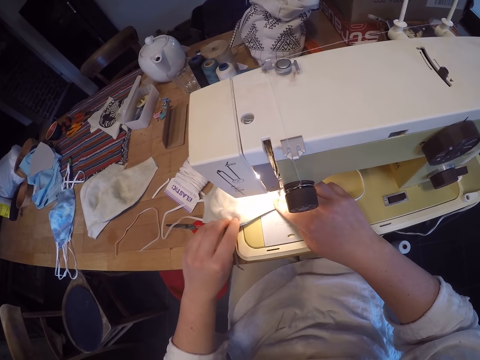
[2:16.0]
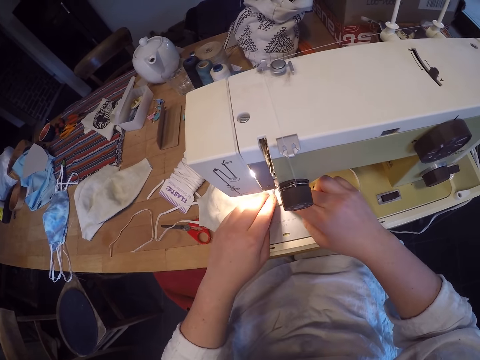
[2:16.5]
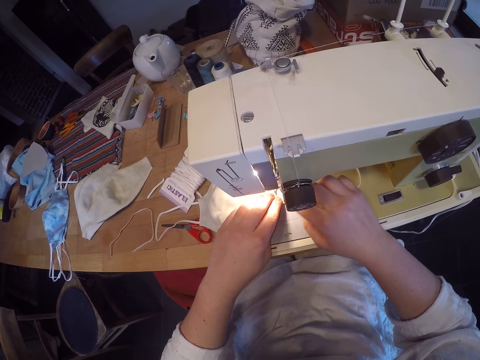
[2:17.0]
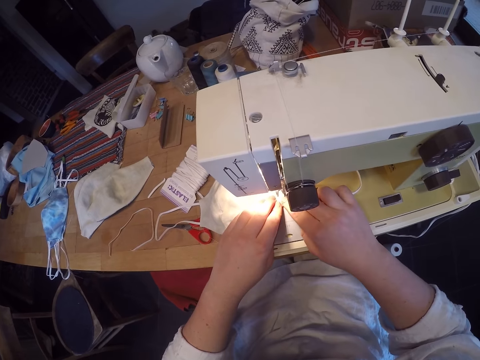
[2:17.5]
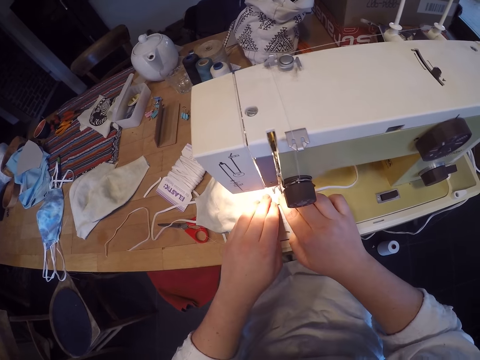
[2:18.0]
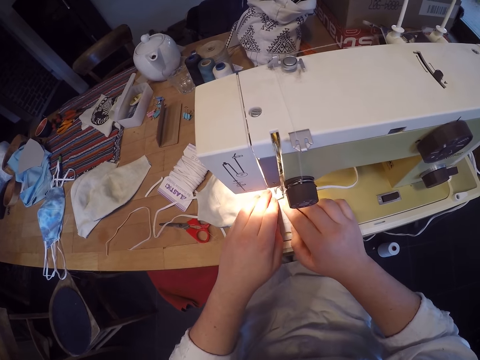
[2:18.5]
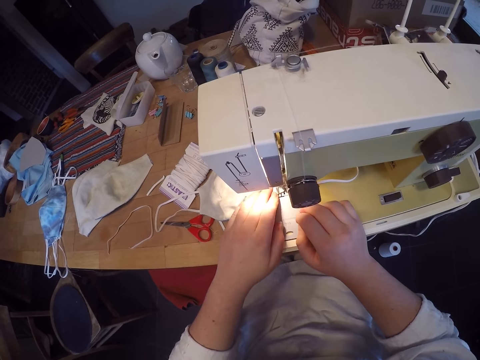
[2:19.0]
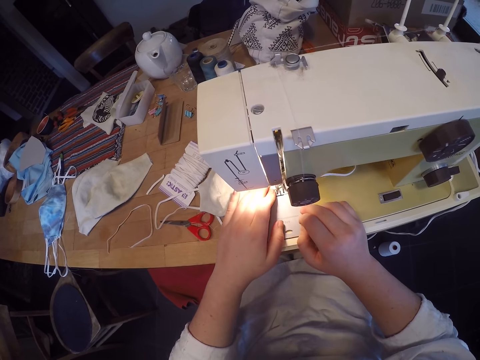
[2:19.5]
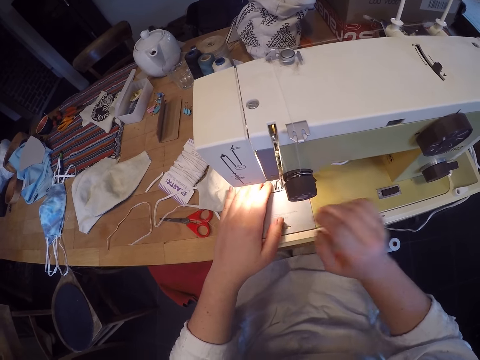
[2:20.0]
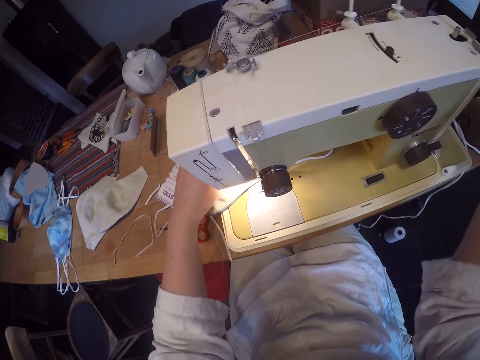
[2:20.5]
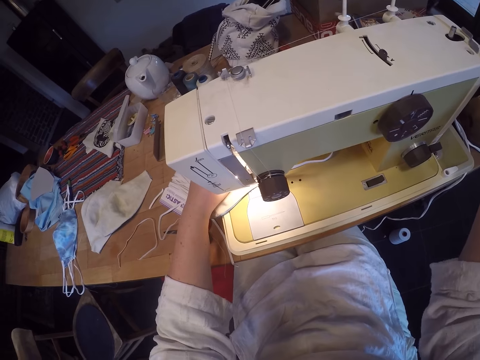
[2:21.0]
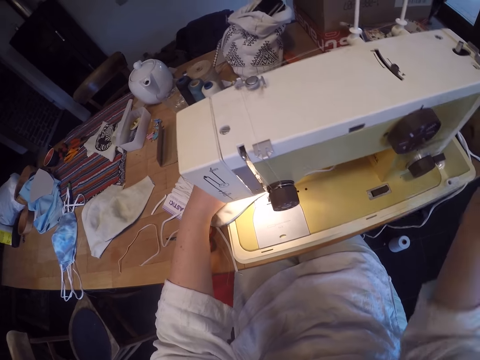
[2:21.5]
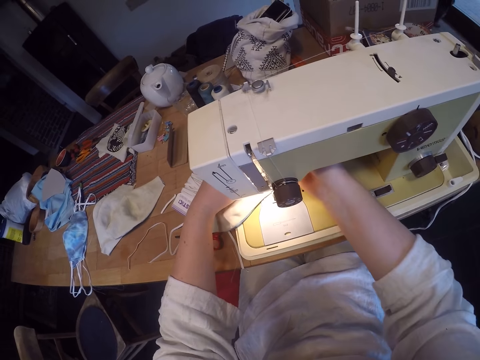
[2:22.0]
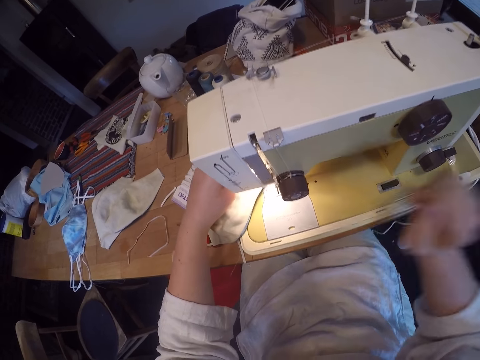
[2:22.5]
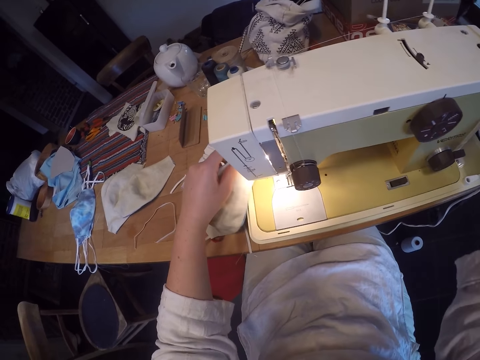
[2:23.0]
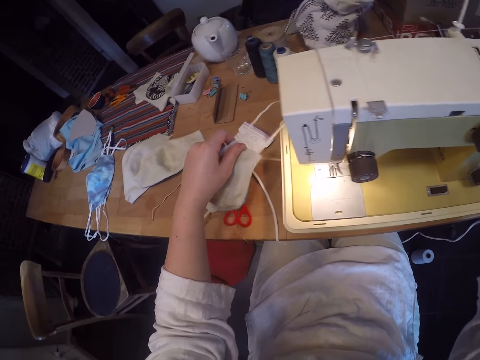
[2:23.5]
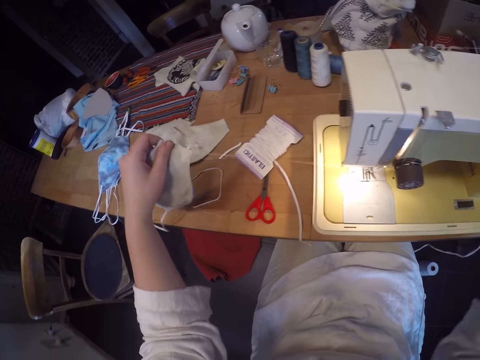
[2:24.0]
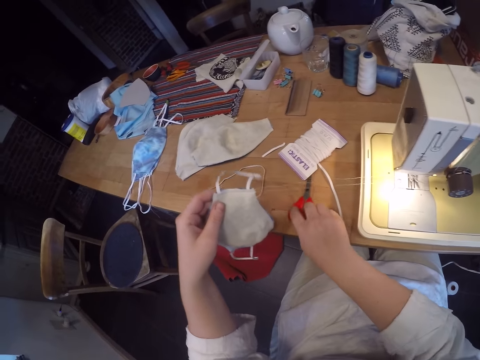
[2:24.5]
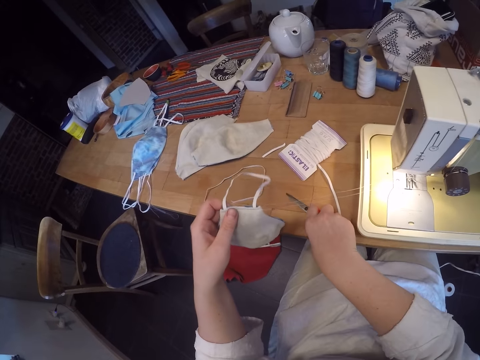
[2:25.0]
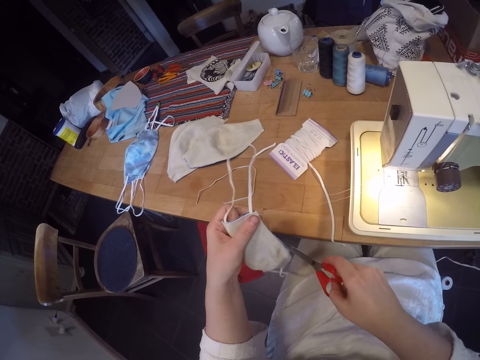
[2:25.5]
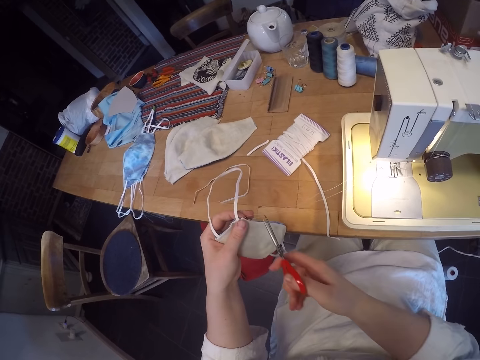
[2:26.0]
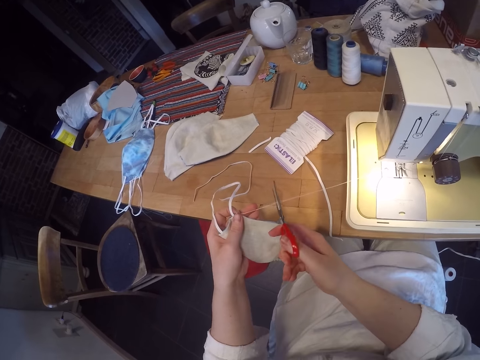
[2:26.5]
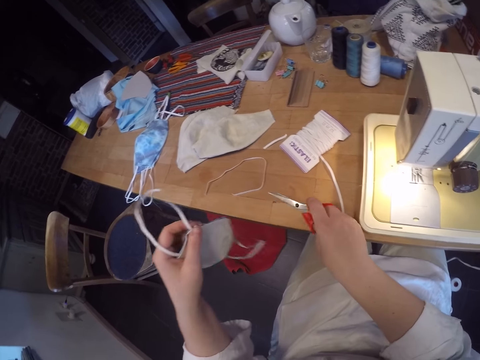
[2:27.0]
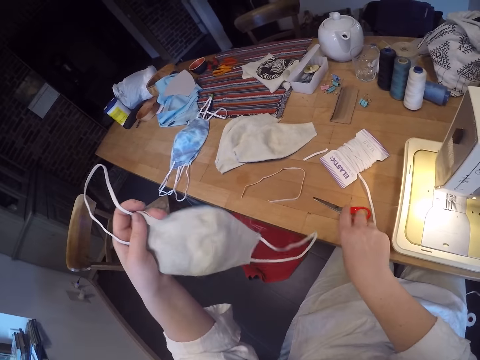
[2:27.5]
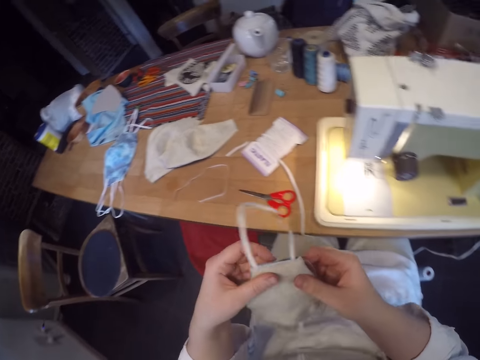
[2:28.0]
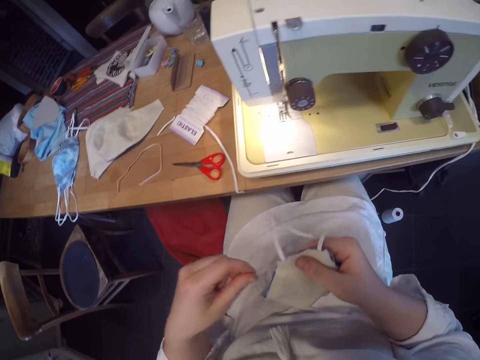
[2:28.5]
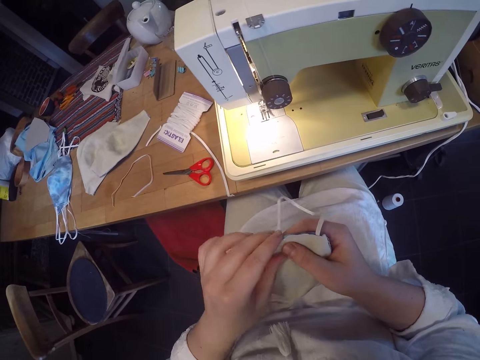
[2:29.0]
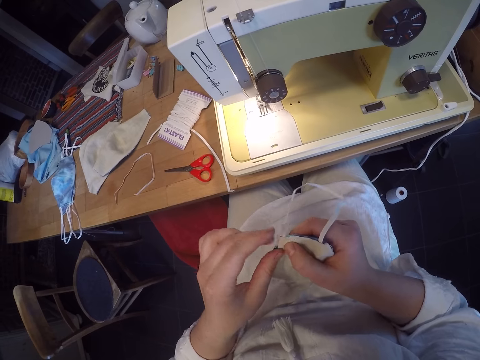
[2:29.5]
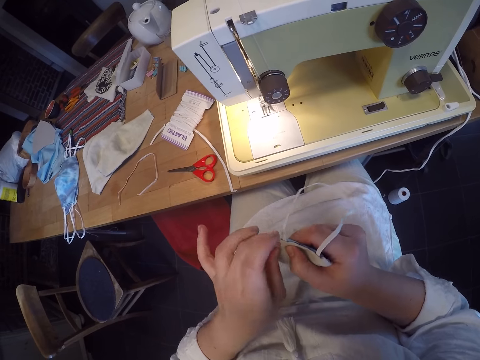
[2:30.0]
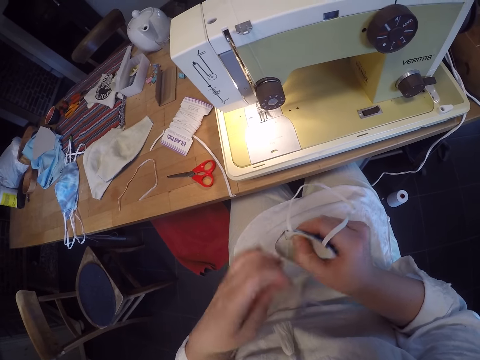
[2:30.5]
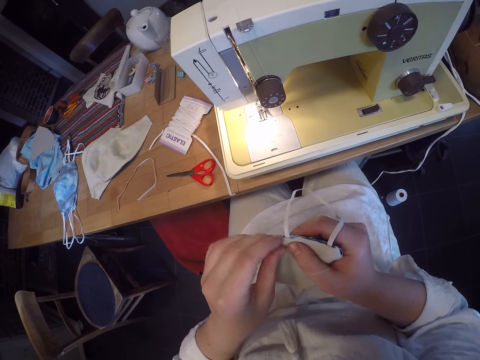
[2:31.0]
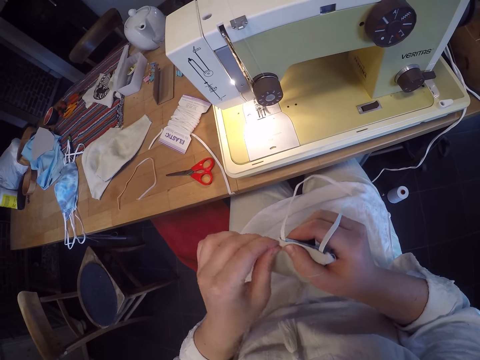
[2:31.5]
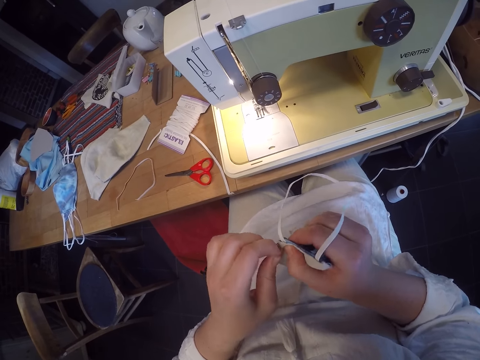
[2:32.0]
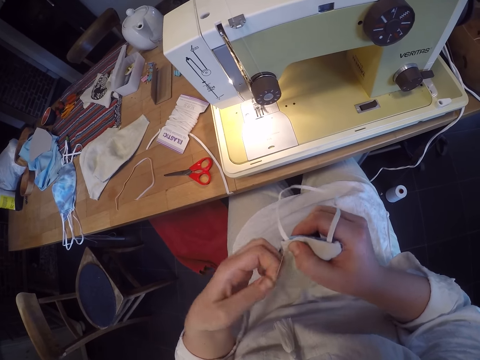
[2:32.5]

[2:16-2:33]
The camera wearer sews the nose mask and elastic with the sewing machine. She stops sewing. She rolls the sewing machine balance wheel. She puts her right hand under the sewing machine. She rolls the sewing machine balance wheel. She removes the nose mask from the sewing machine. She picks up the scissors from the table. She cuts the thread between the nose mask and the sewing machine. She drops the scissors on the table. She loosens threads from the nose mask.

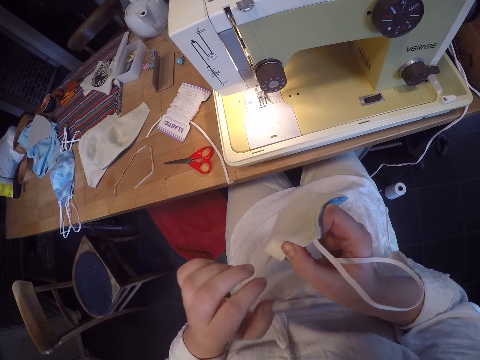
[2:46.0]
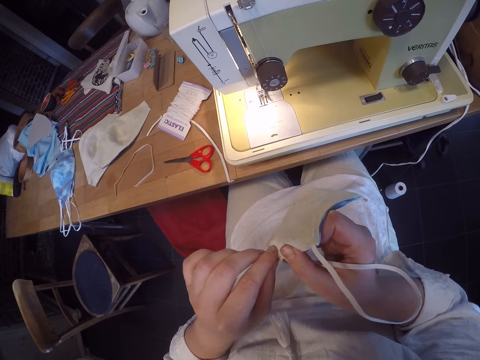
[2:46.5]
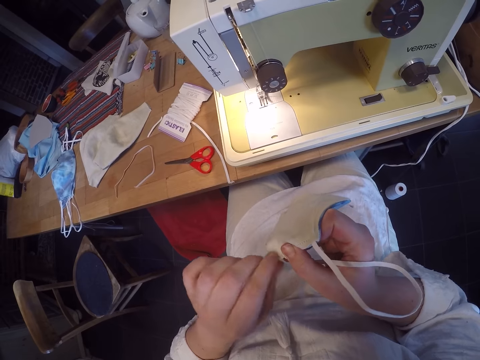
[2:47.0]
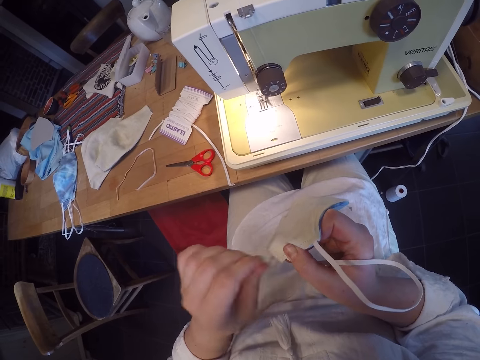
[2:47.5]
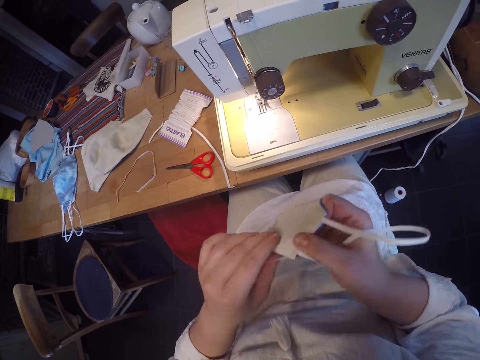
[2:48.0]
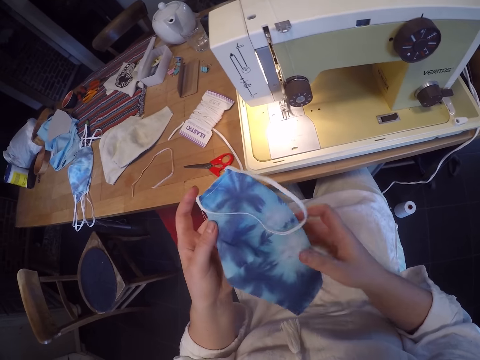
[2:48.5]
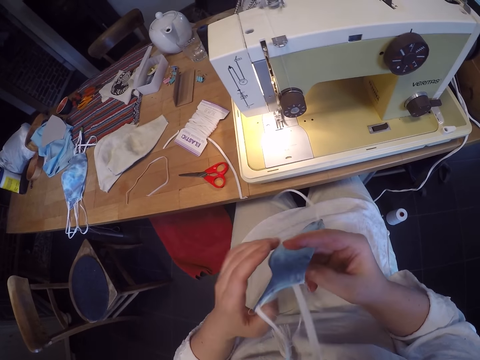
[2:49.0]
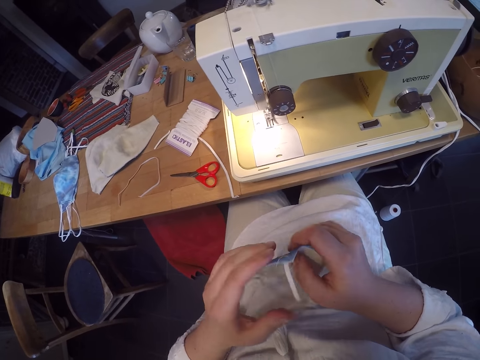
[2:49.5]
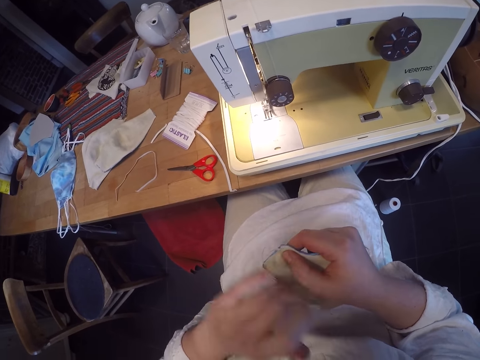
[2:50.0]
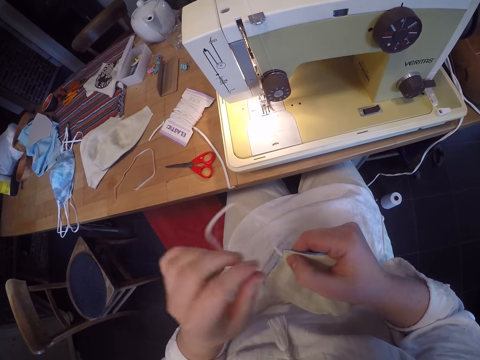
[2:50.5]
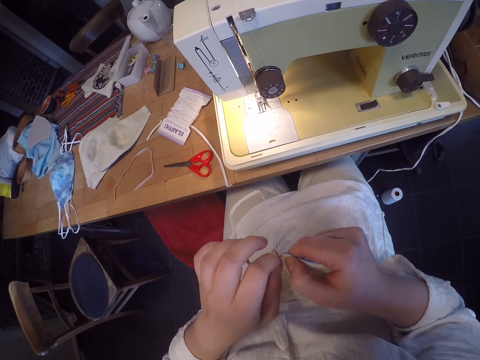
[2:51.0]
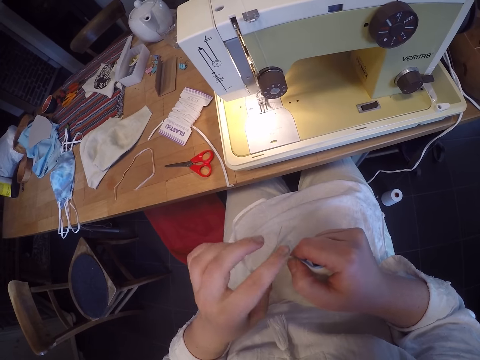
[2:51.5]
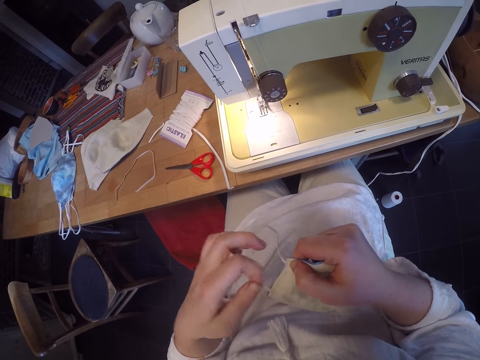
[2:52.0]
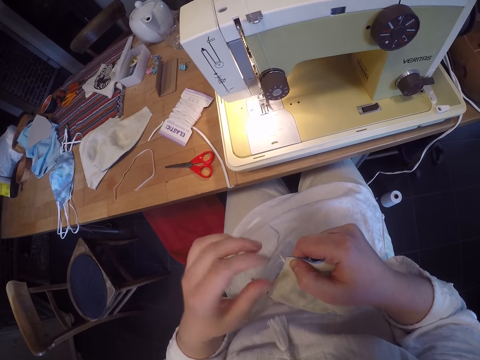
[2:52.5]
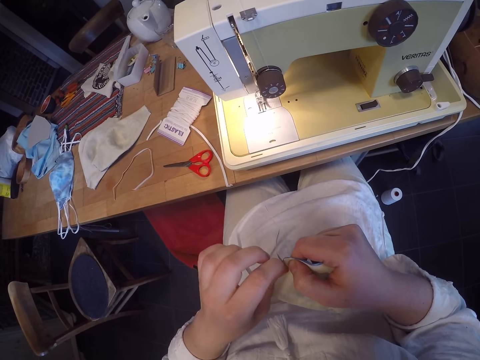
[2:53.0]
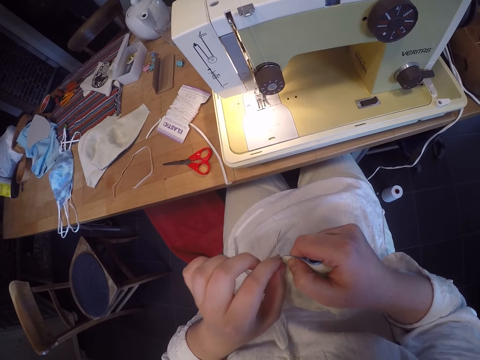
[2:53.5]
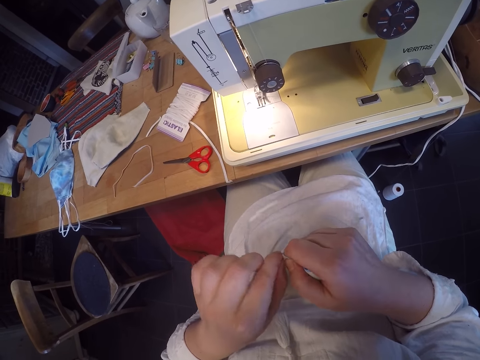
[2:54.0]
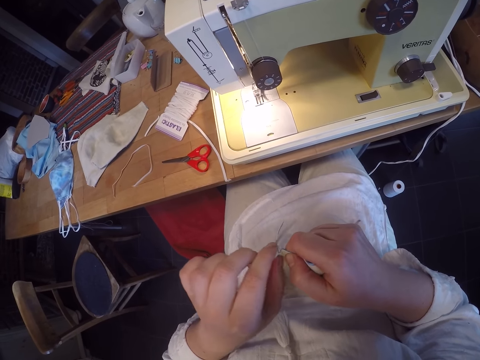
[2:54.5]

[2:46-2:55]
The camera wearer turns the nose mask around. They loosen threads from the nose mask.
